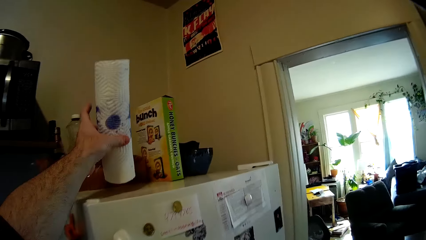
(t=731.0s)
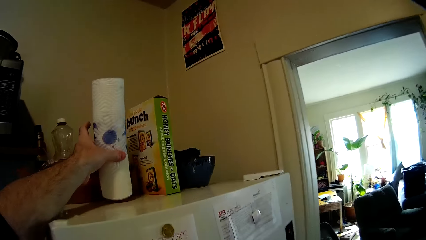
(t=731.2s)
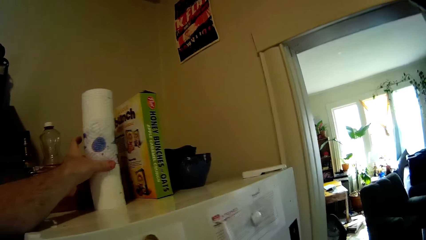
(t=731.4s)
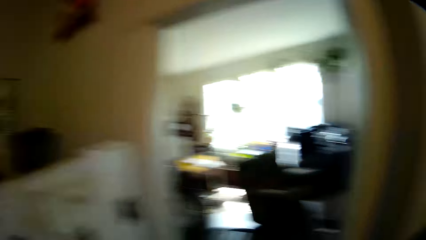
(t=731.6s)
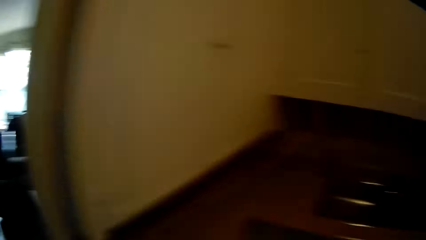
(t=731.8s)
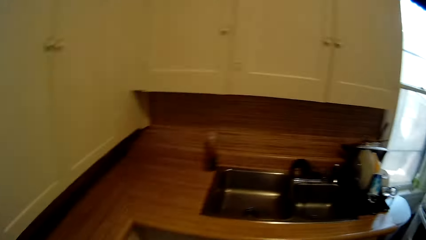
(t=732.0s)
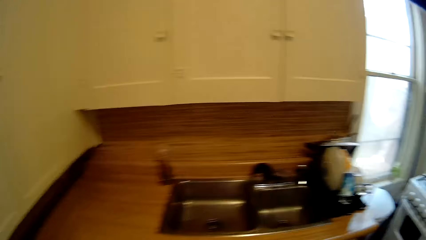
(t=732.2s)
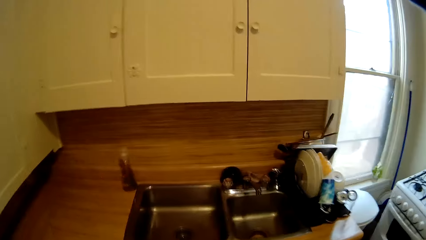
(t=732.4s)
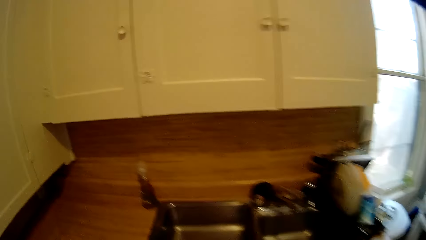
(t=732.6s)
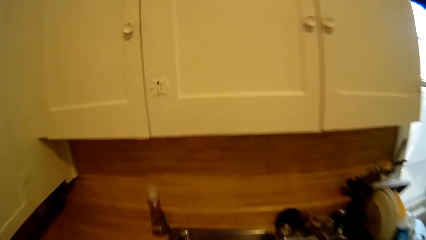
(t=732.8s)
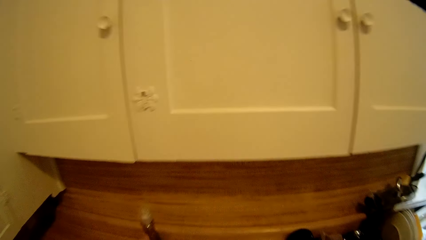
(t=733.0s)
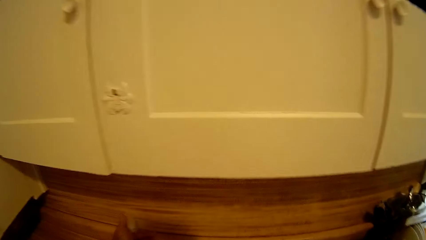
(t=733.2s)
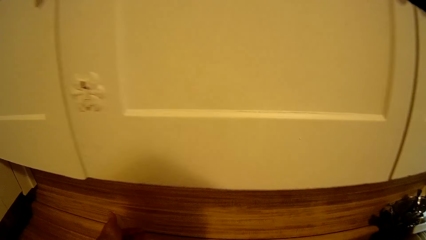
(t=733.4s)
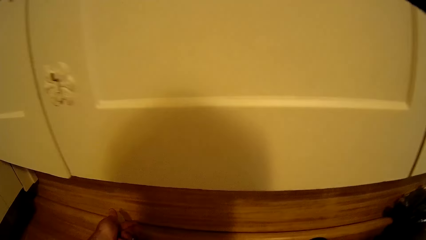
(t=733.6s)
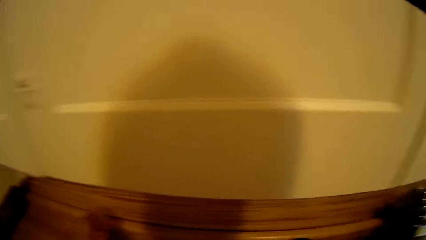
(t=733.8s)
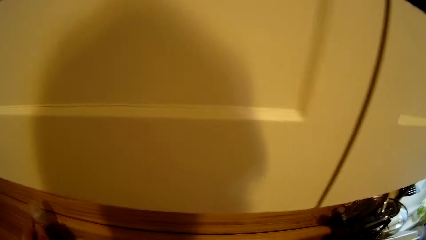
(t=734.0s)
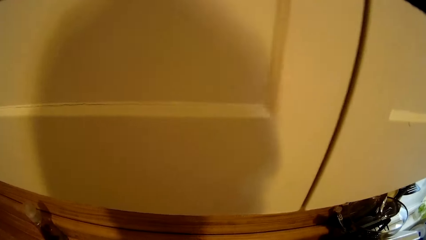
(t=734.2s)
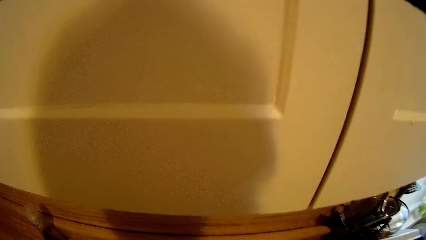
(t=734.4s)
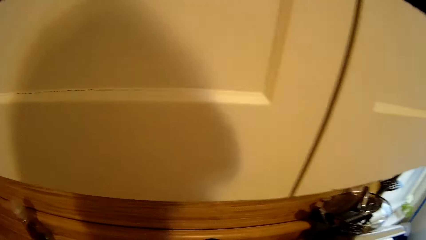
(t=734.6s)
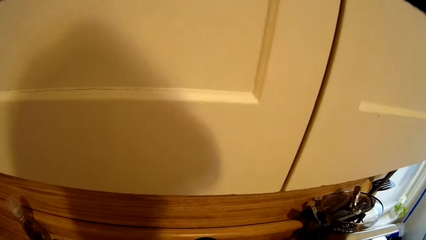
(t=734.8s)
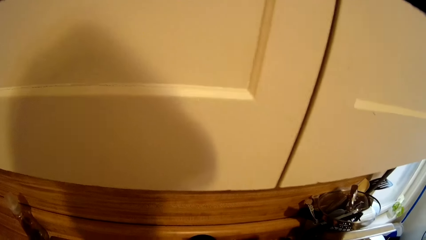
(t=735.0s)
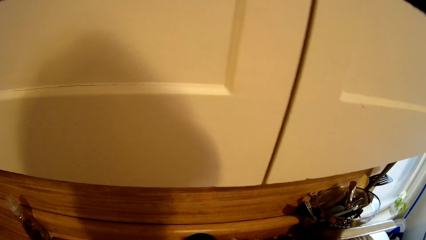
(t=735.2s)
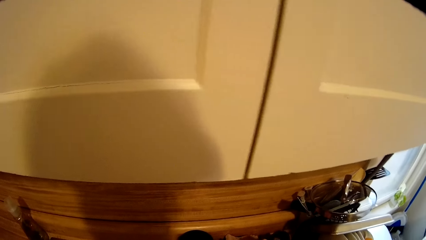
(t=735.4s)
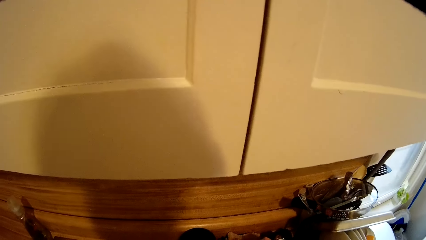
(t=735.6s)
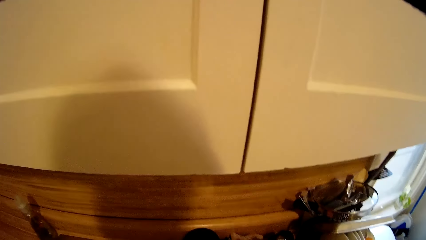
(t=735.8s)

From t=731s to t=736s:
The camera wearer puts the paper towel back on the fridge.

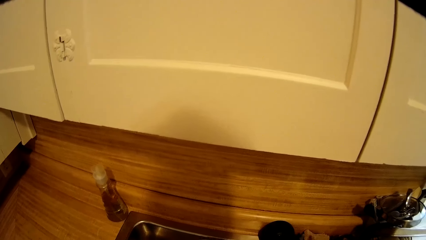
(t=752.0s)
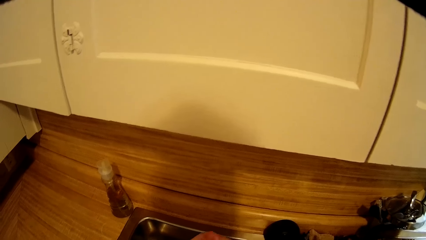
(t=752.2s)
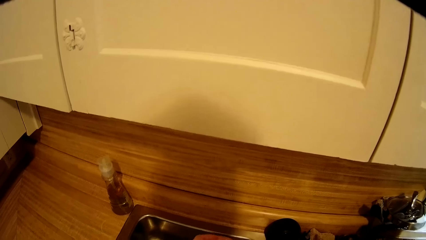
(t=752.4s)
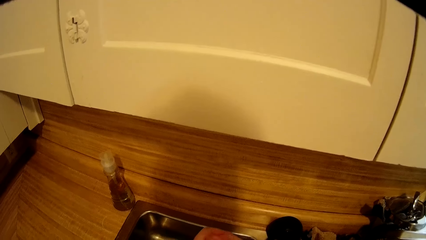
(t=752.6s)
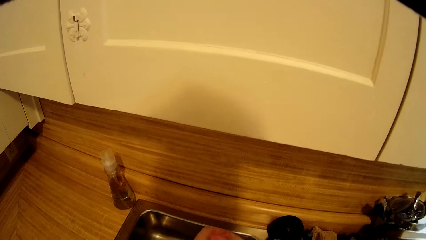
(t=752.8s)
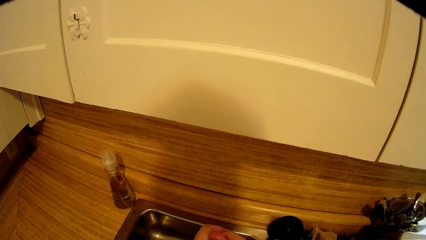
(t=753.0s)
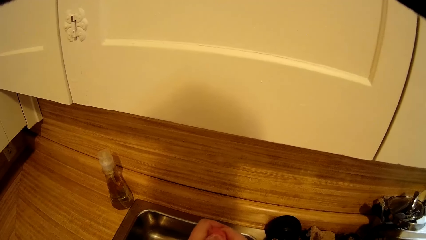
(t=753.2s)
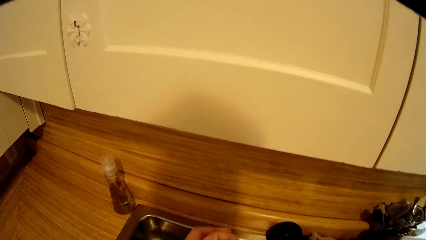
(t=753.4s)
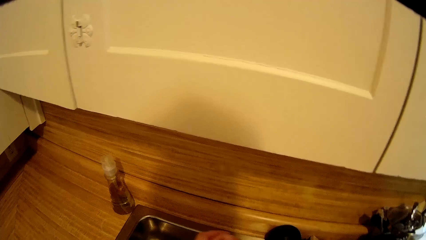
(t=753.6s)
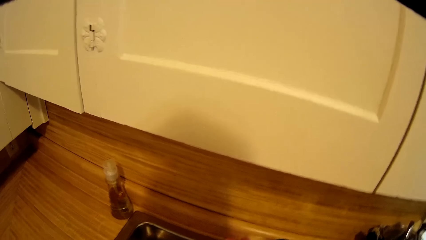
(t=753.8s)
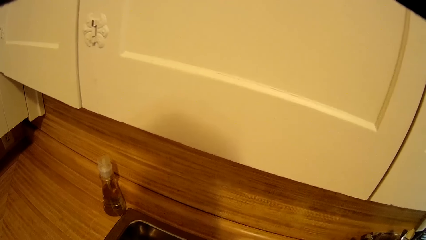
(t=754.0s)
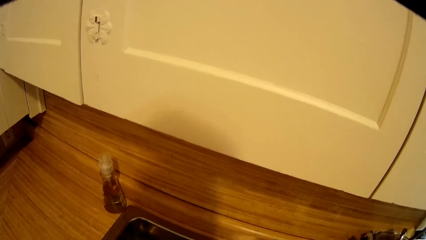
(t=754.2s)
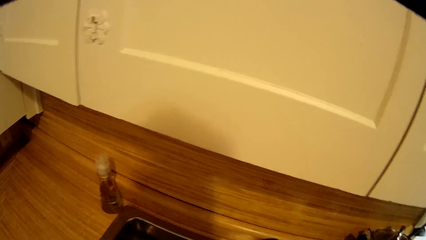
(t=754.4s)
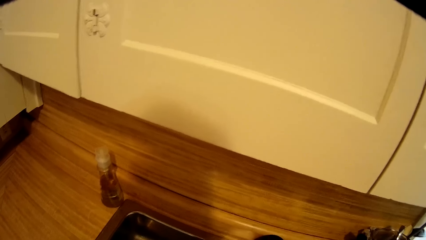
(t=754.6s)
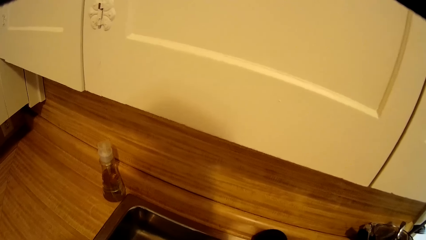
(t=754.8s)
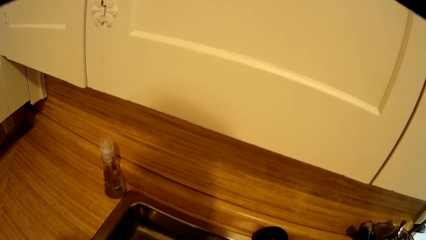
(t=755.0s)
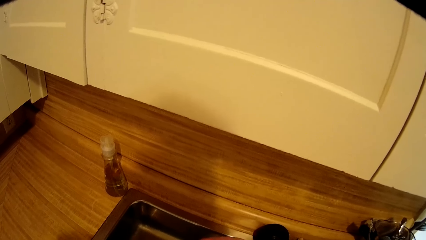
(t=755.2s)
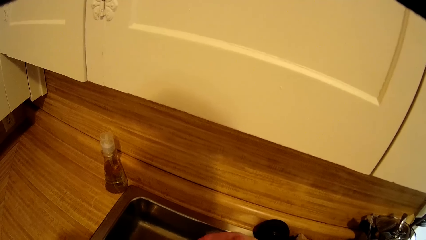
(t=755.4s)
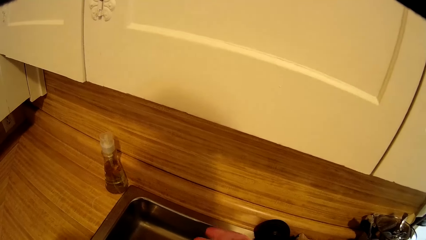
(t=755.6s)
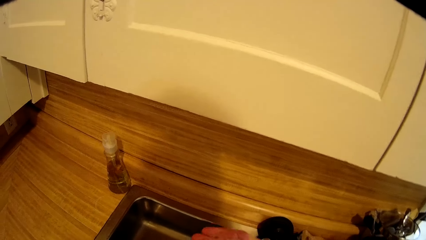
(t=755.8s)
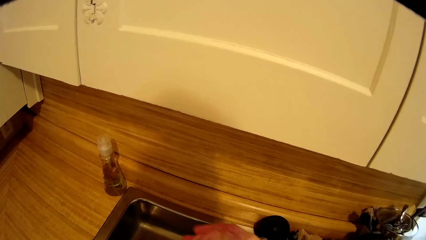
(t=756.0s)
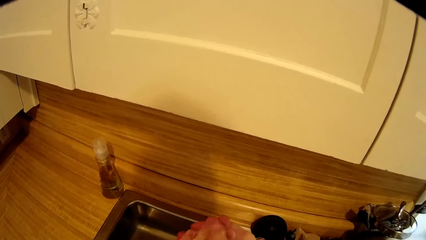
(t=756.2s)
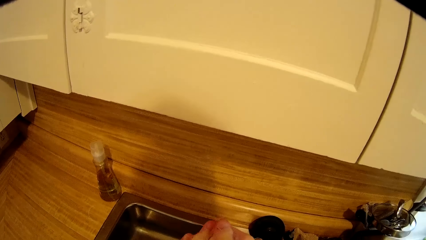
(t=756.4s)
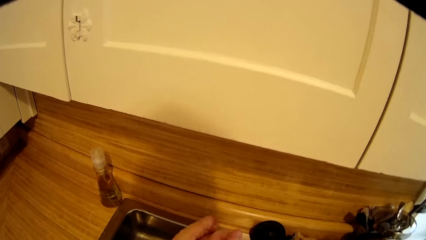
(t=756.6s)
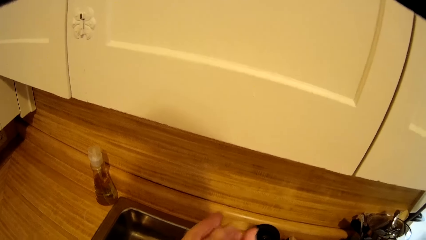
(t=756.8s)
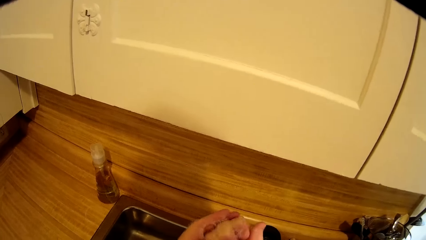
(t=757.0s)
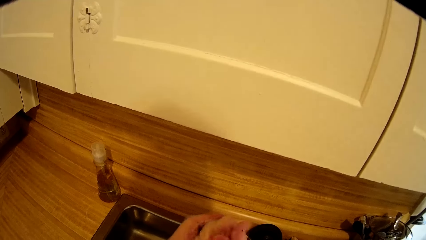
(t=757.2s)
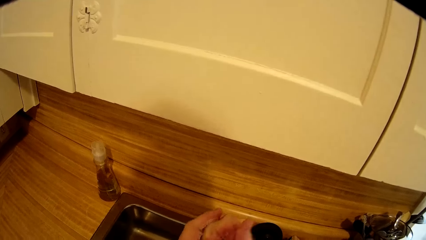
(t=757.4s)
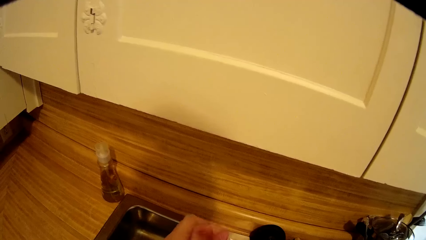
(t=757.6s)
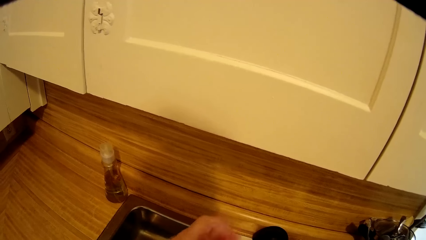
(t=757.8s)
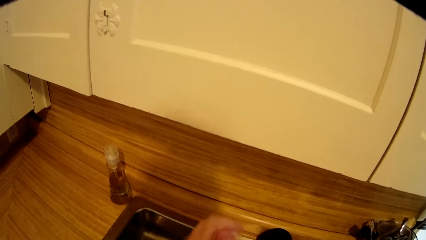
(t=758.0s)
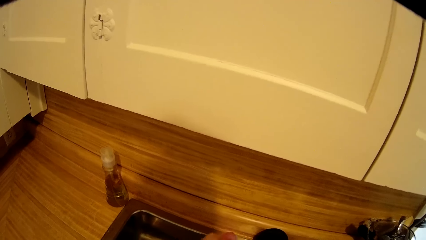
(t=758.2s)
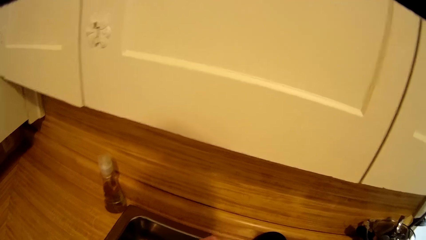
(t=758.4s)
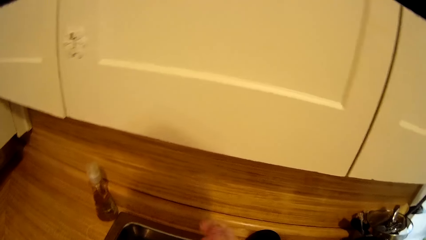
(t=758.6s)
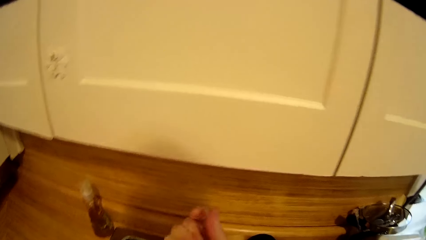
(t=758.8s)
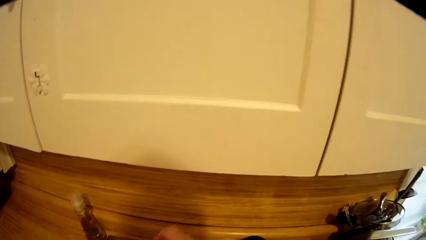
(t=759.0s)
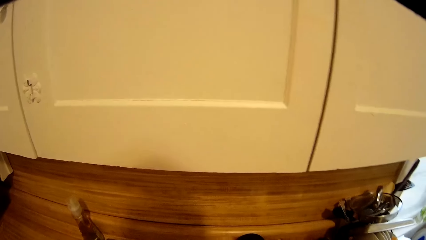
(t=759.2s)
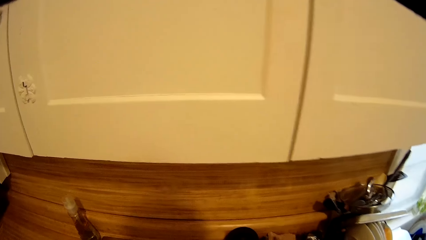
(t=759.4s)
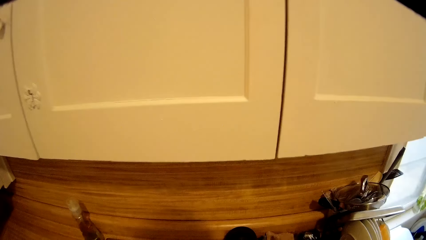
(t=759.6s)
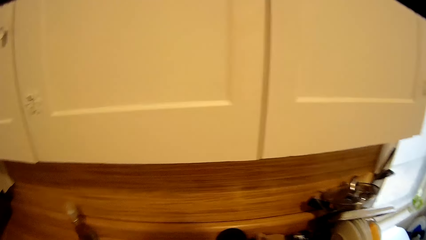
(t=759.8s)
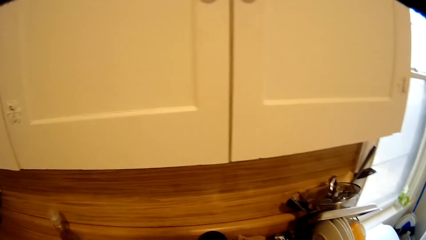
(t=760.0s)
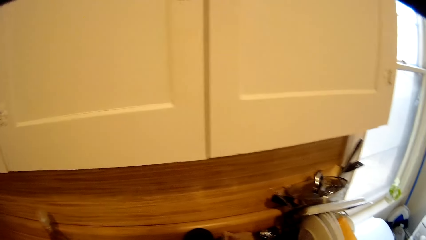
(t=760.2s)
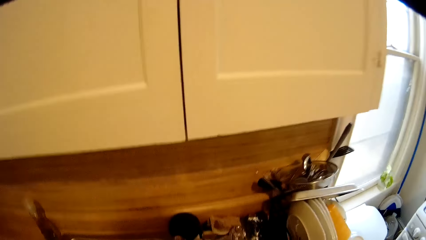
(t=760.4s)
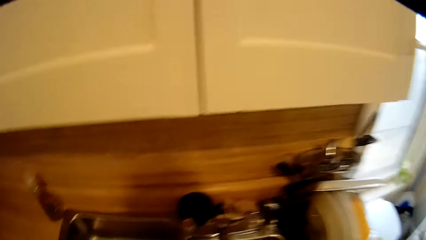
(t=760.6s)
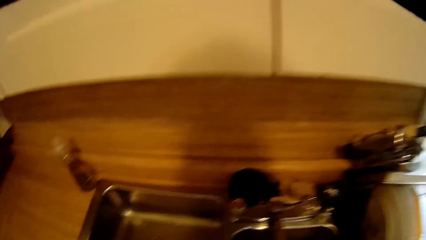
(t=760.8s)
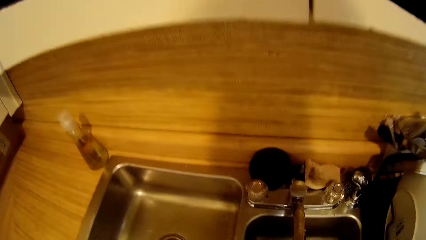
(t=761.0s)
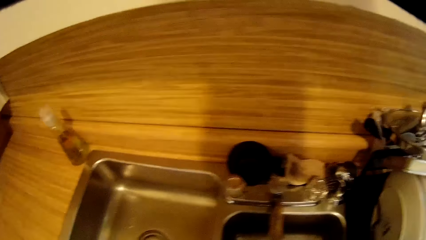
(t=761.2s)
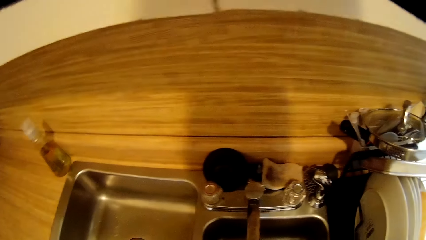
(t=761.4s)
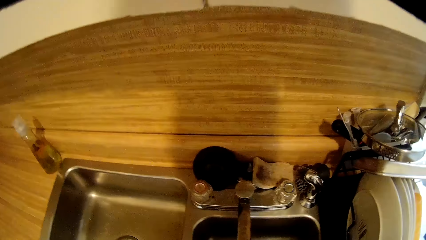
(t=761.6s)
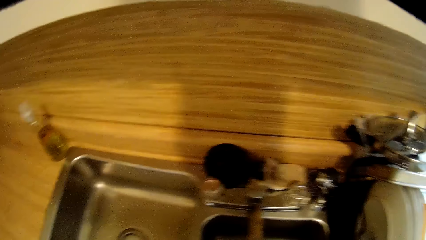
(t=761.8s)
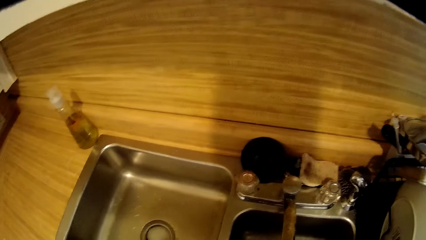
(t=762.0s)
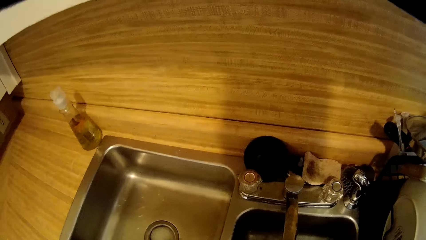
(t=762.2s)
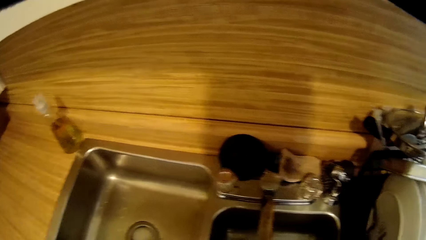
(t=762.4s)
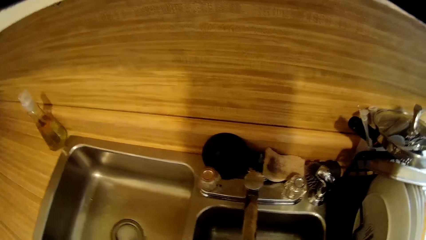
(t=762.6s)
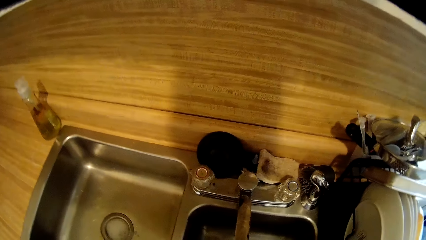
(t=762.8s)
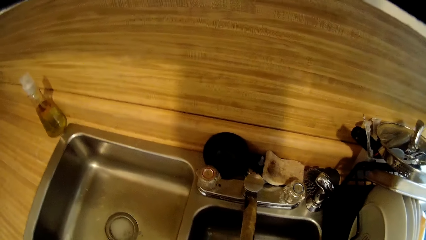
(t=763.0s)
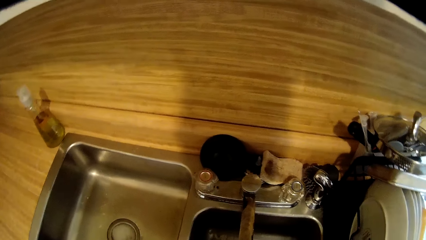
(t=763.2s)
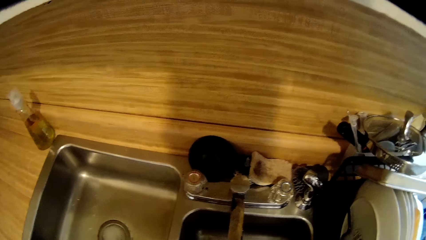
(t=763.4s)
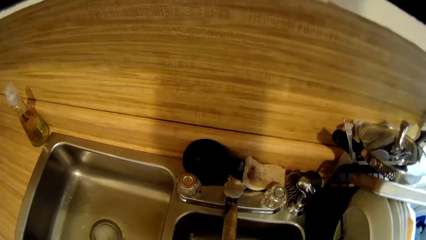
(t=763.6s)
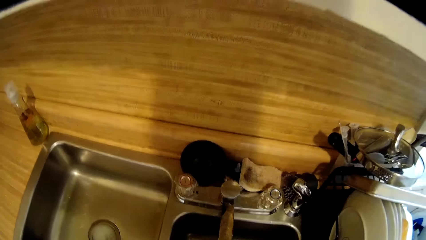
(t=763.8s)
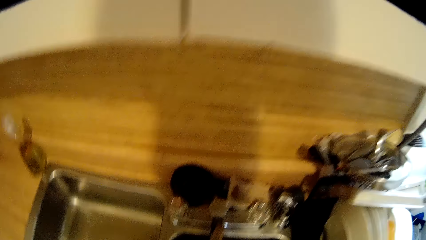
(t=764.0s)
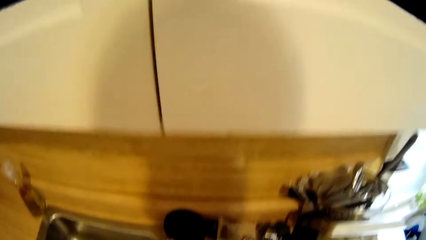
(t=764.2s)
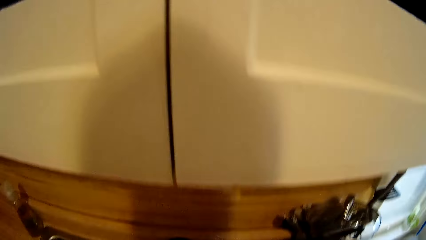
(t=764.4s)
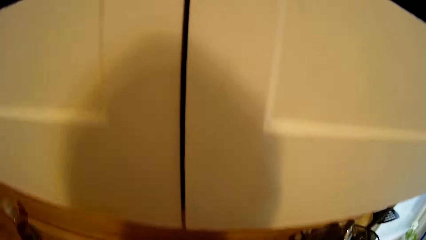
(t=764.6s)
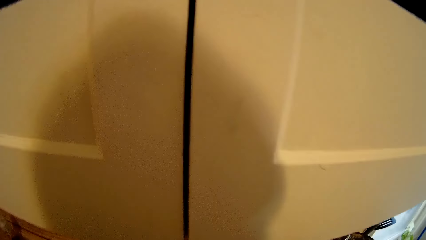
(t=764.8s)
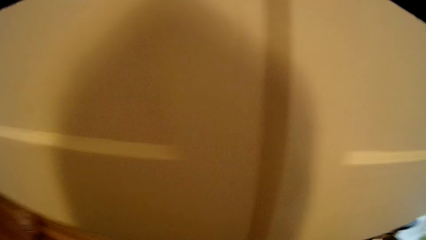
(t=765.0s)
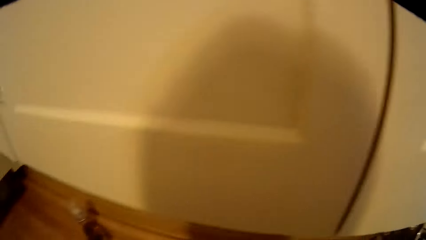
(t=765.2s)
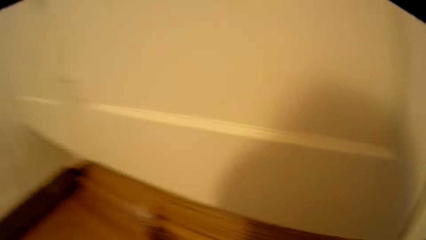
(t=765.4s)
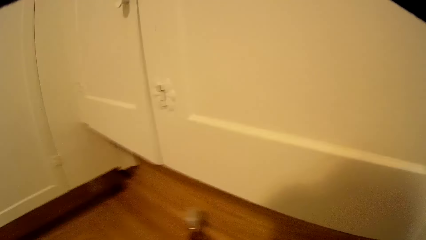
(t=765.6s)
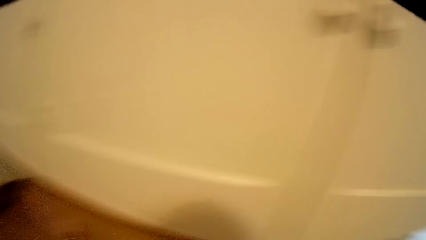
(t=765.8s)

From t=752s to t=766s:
The camera wearer washes his hands.
